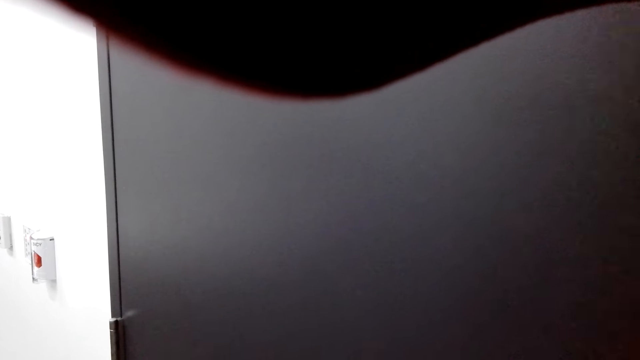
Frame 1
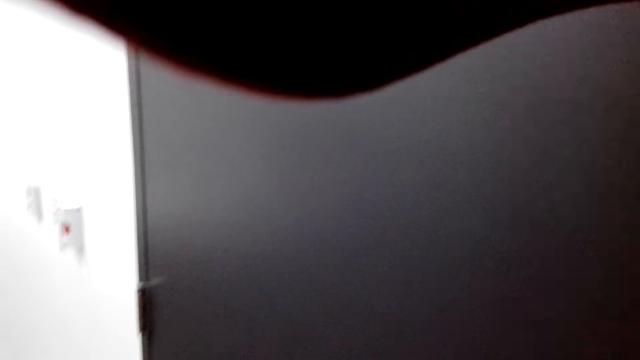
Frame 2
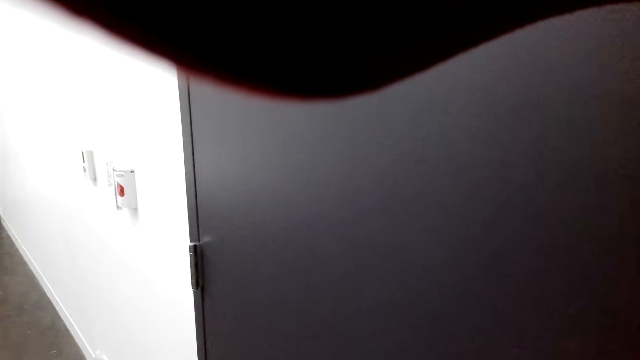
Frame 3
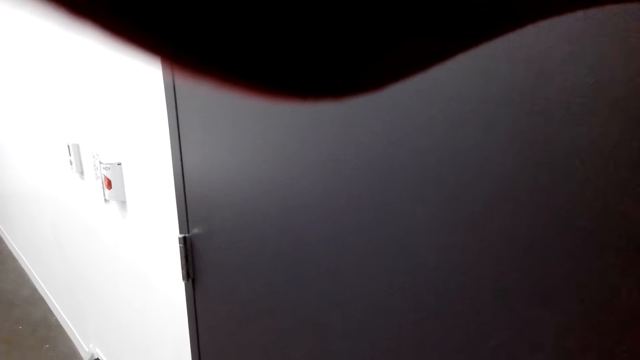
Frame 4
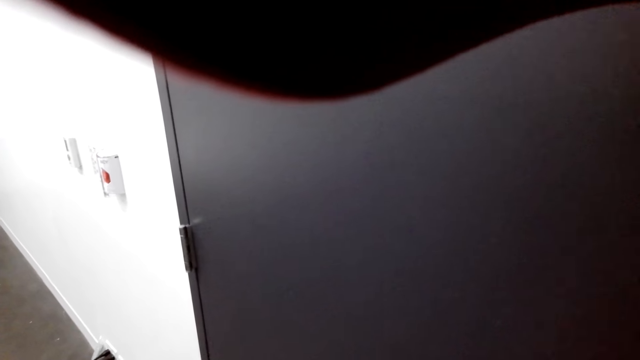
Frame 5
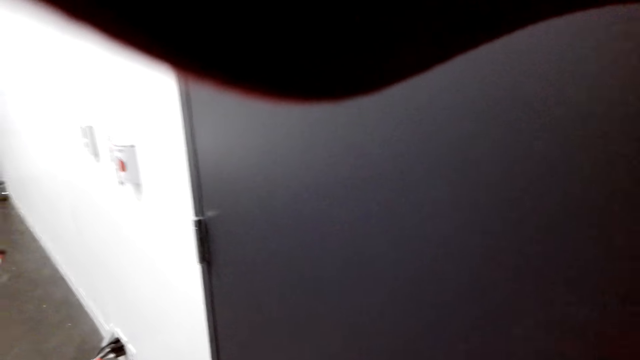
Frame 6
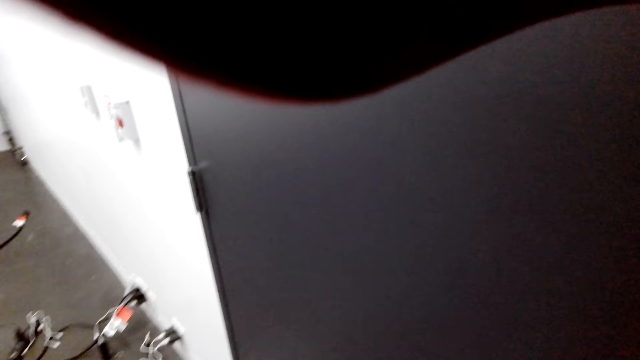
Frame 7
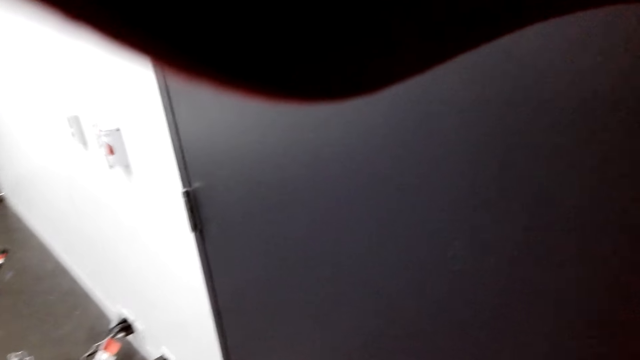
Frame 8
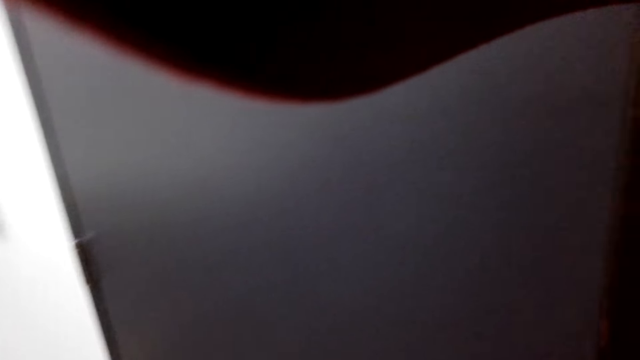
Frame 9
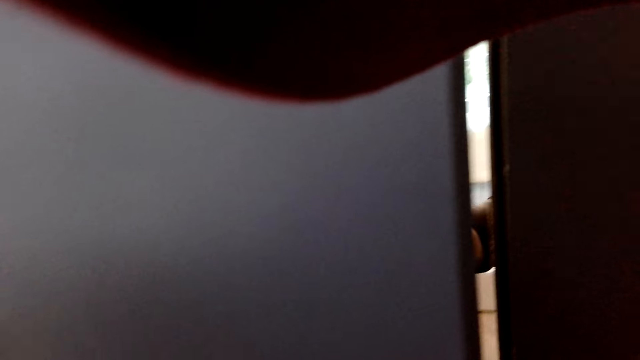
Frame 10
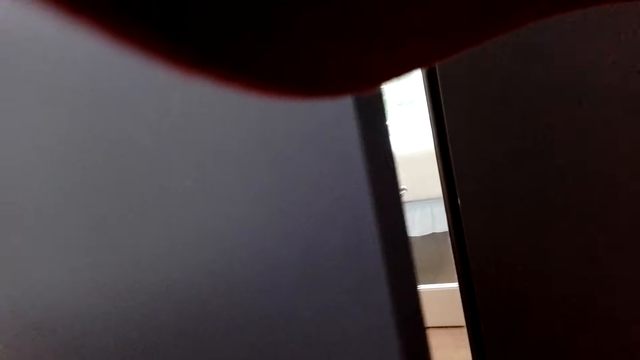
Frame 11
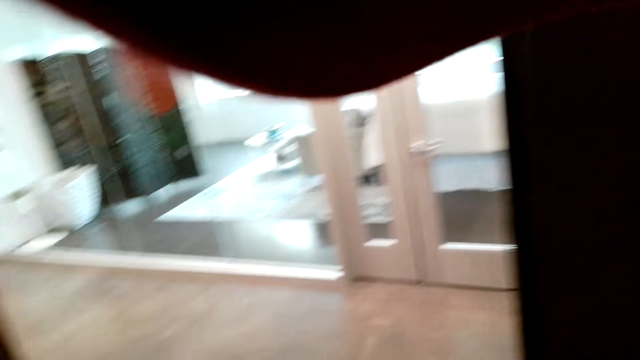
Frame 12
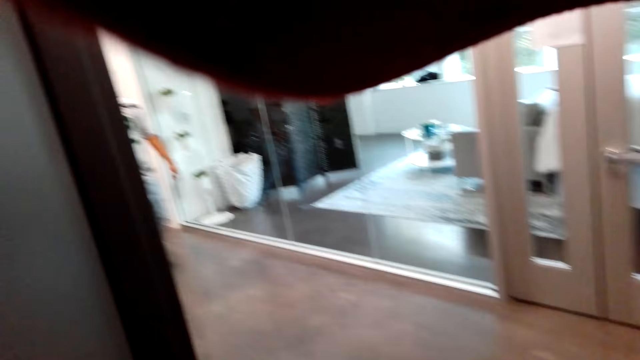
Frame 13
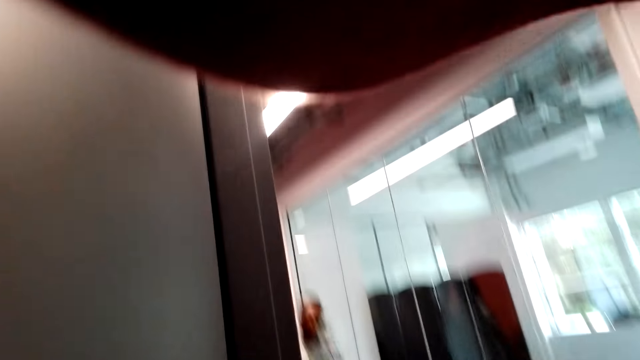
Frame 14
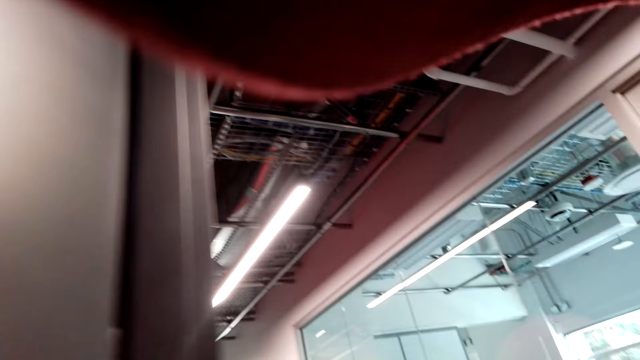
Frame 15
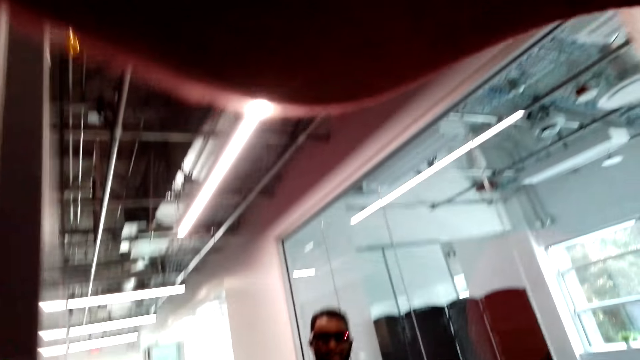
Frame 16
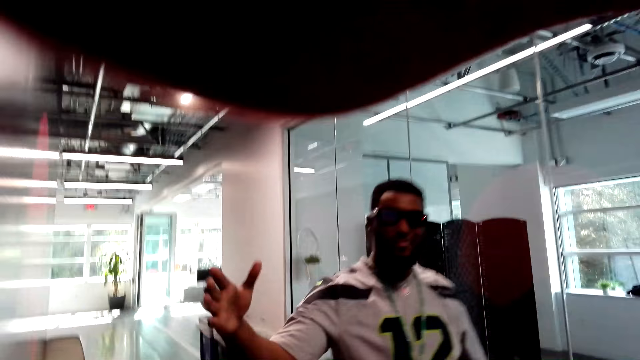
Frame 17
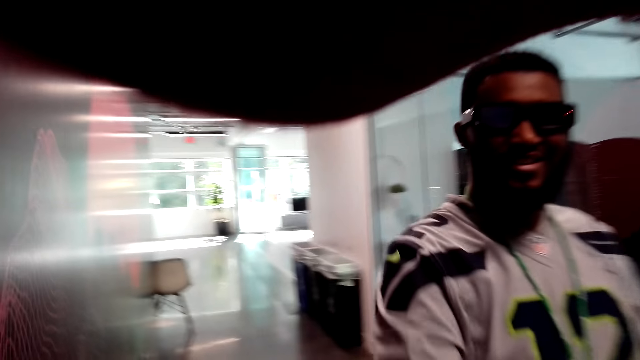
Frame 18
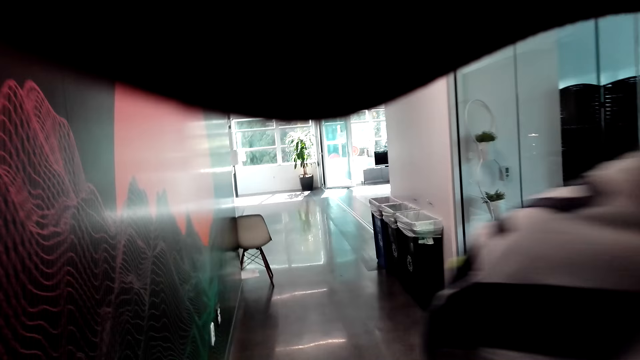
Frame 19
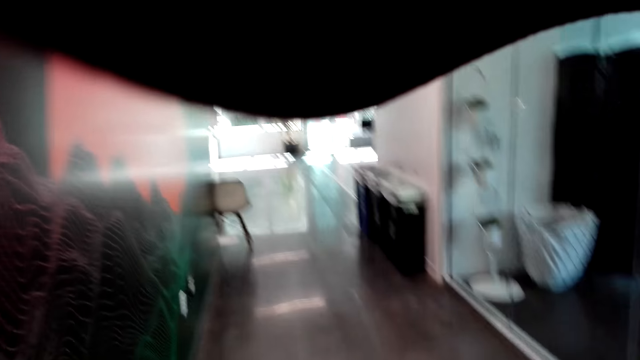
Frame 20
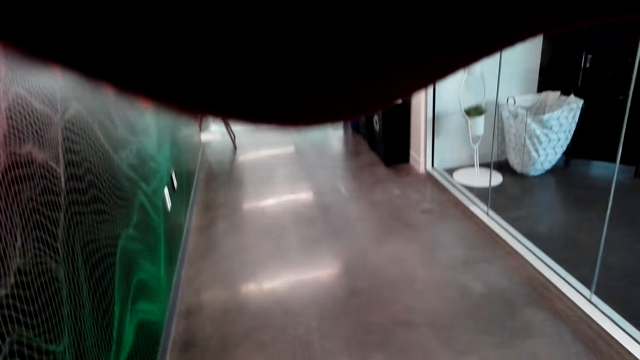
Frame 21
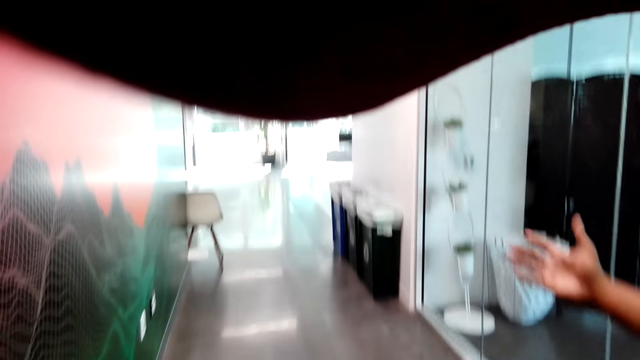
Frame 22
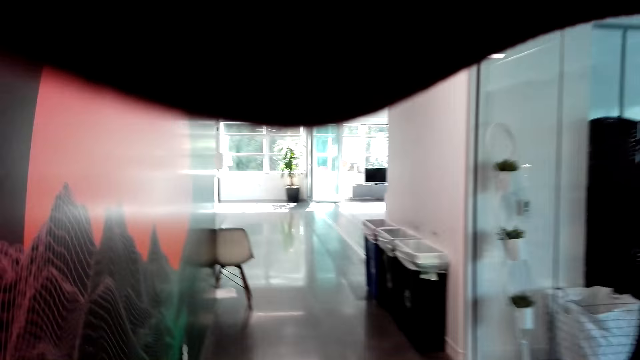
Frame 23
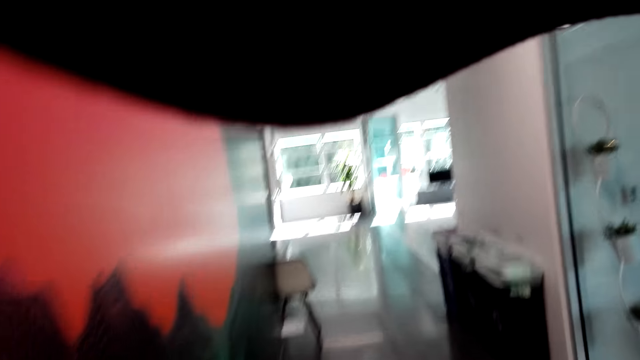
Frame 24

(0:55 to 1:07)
The camera wearer knocks at the door. They open the door. A person greets the camera wearer.

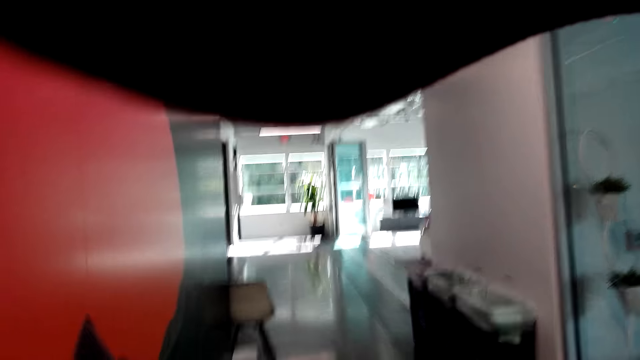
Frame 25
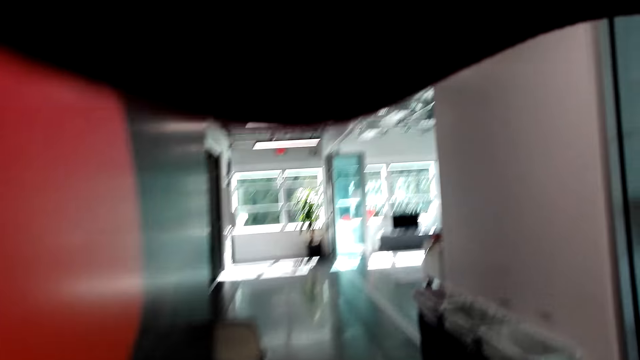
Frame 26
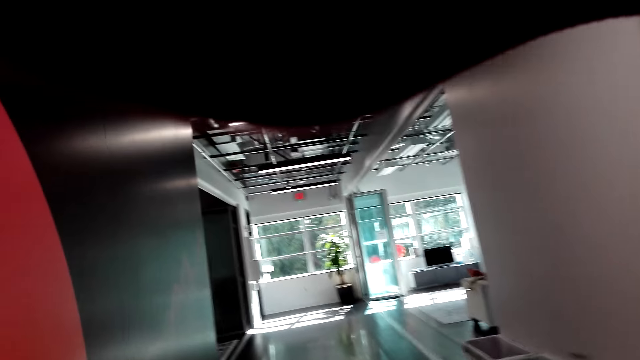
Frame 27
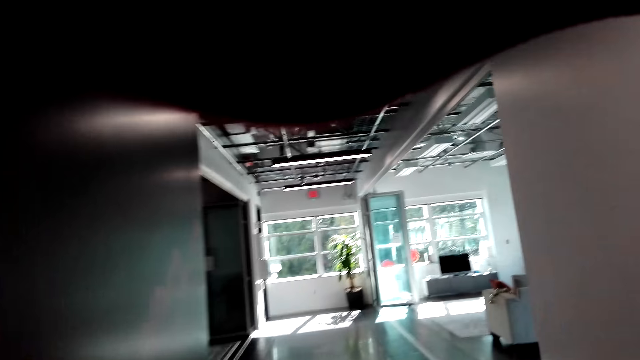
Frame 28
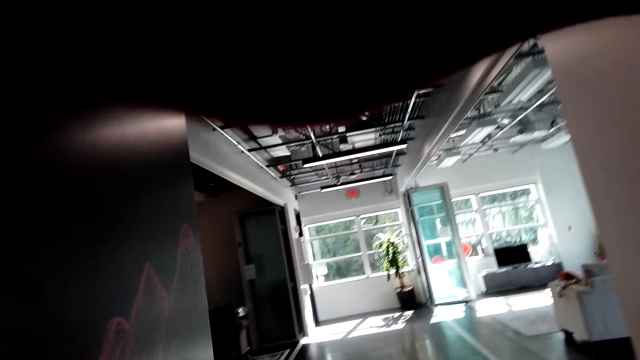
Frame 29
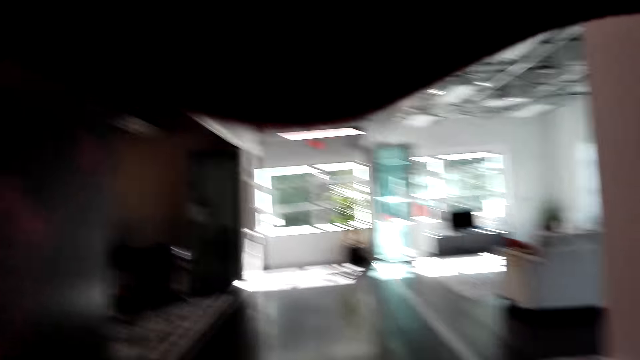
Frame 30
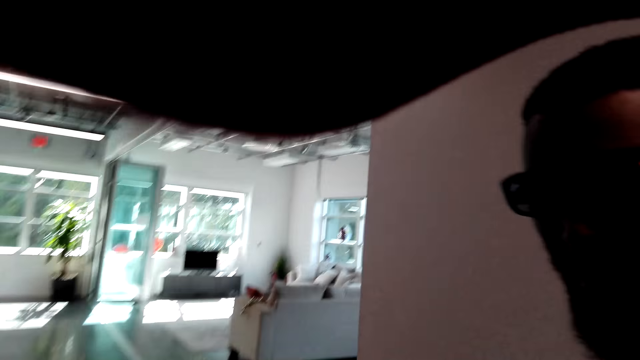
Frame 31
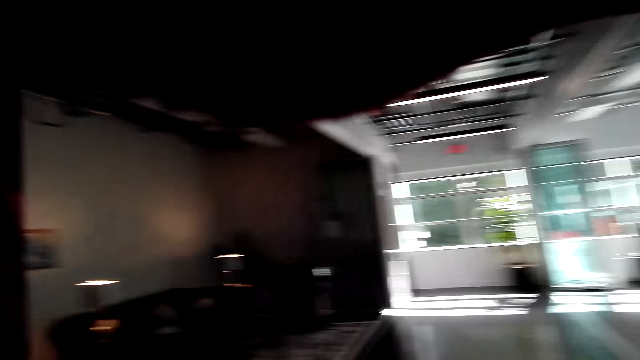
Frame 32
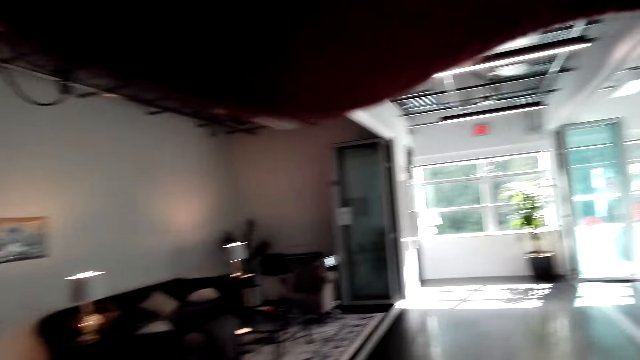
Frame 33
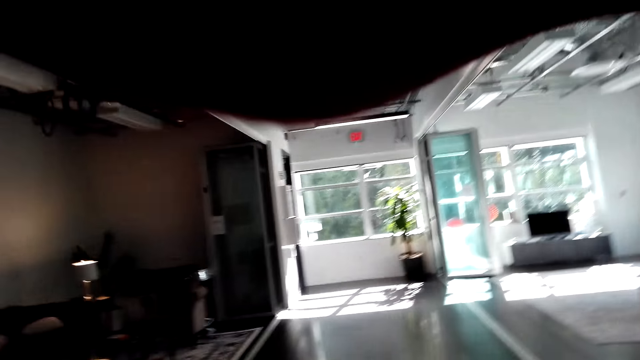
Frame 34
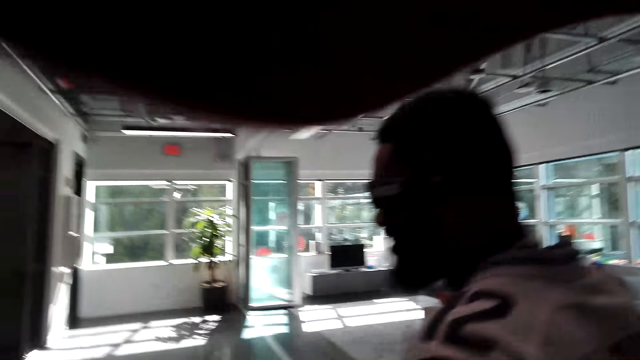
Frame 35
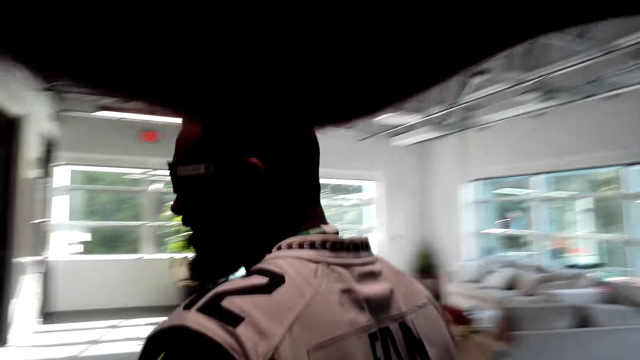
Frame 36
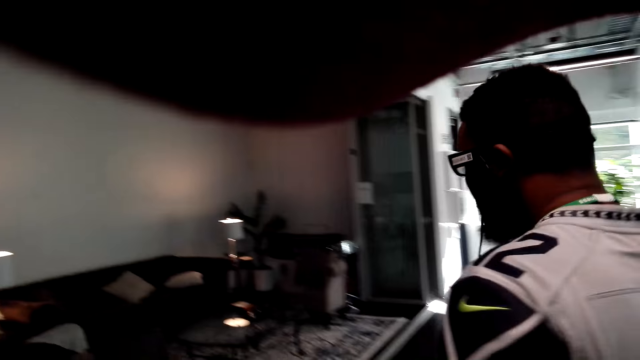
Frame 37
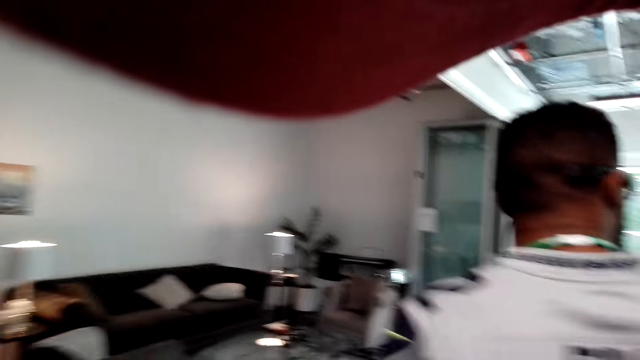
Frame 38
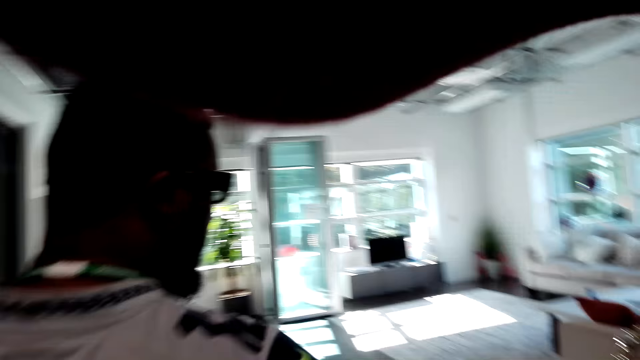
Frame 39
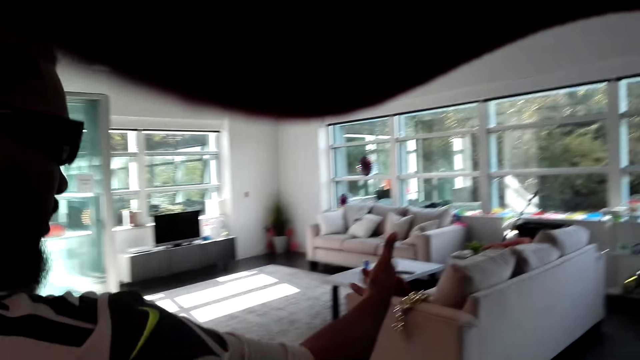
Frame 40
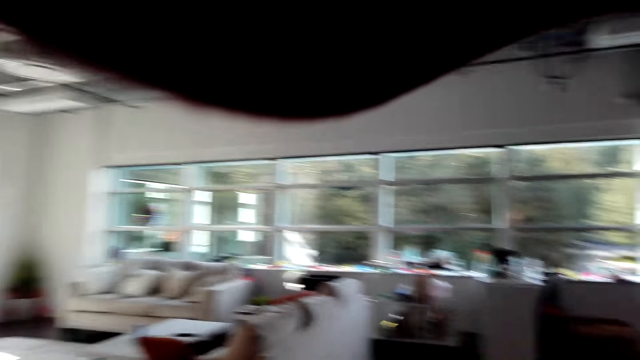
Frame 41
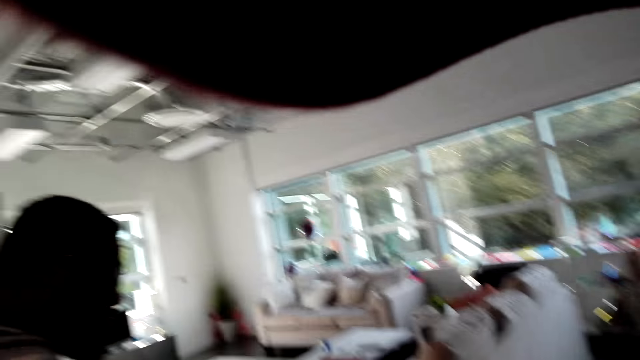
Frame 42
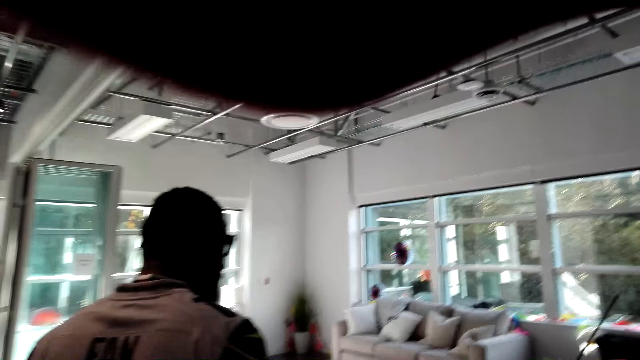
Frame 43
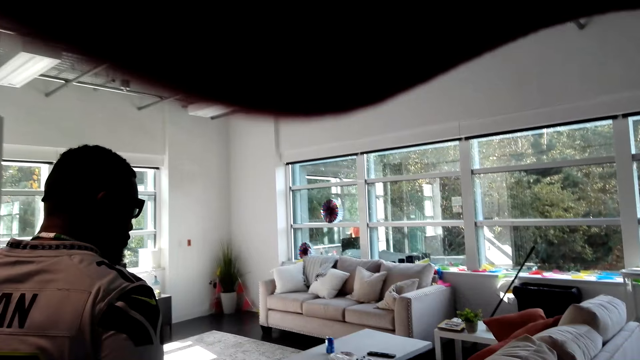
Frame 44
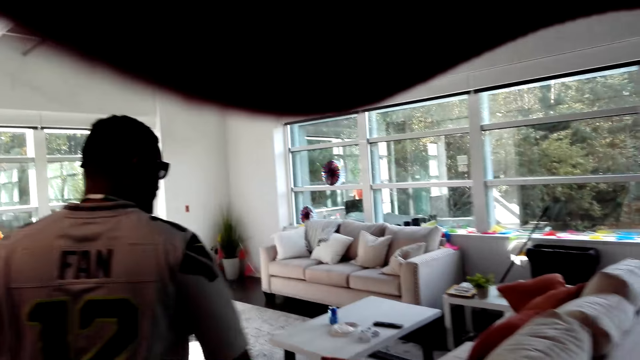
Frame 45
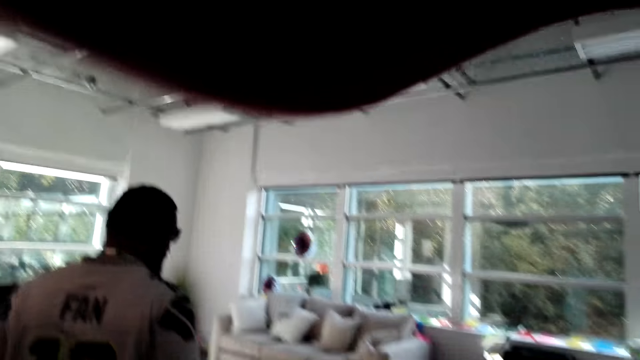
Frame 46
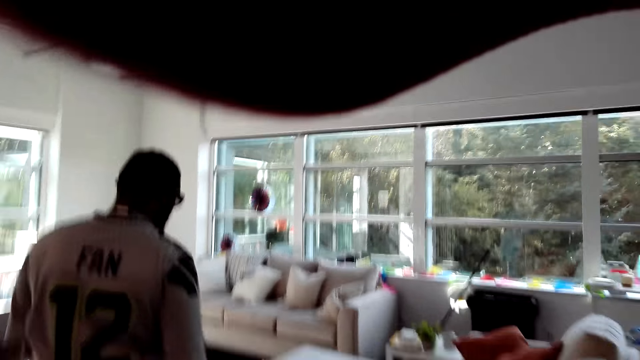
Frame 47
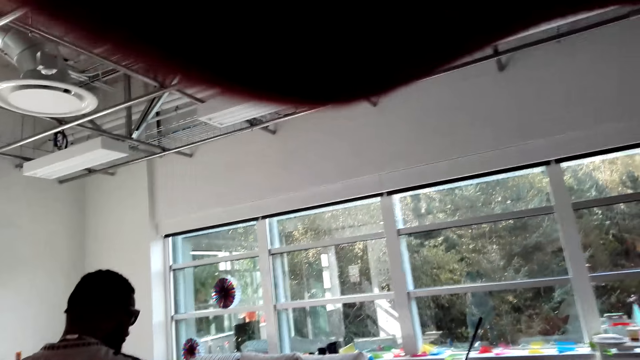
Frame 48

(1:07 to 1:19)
The camera wearer walks around. A person walks and shows the camera wearer the living room.
